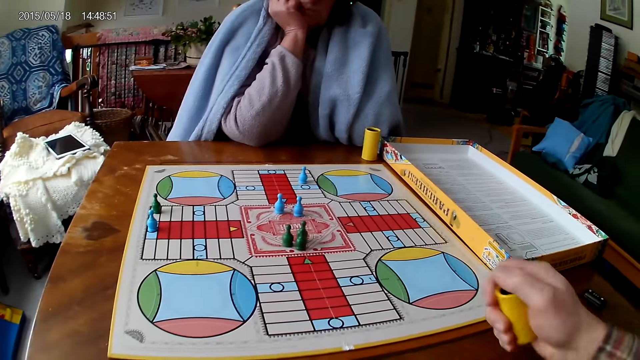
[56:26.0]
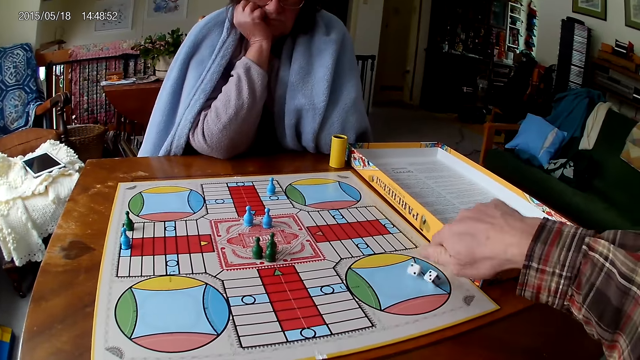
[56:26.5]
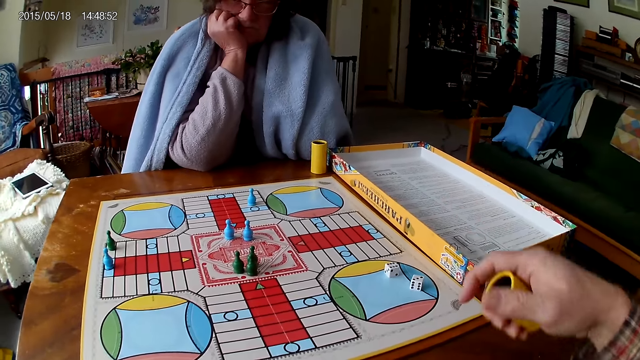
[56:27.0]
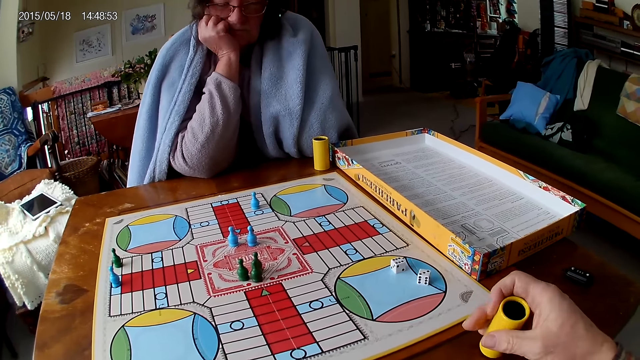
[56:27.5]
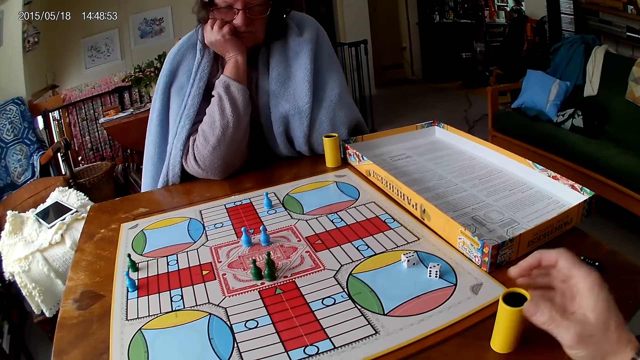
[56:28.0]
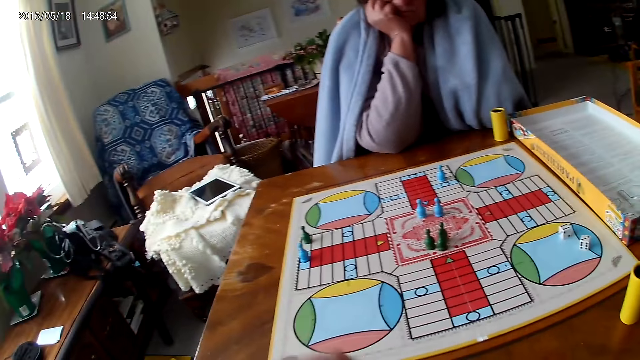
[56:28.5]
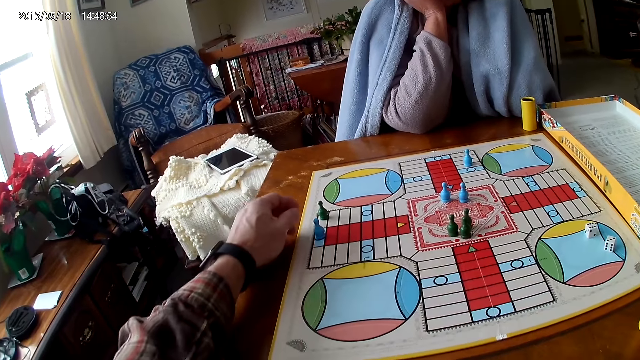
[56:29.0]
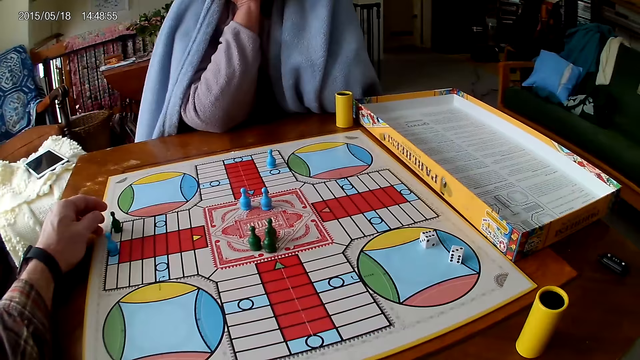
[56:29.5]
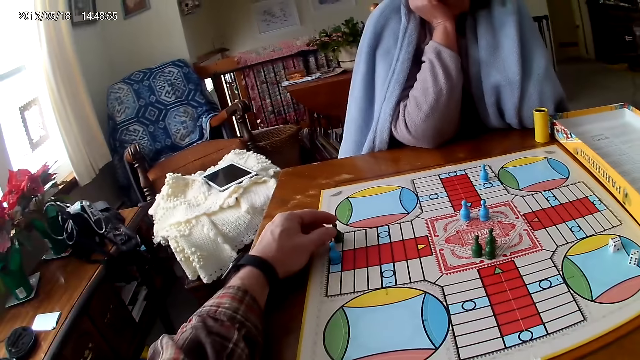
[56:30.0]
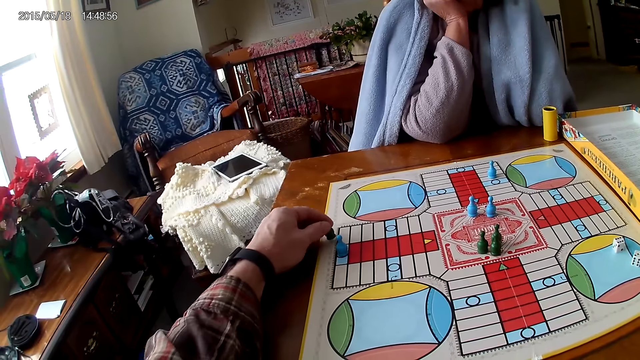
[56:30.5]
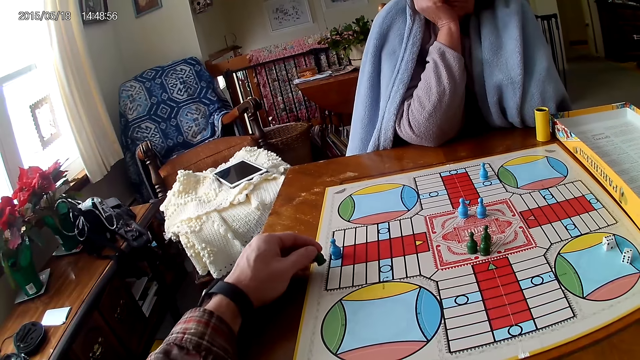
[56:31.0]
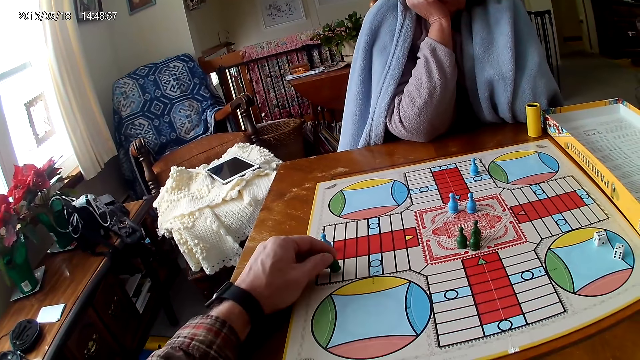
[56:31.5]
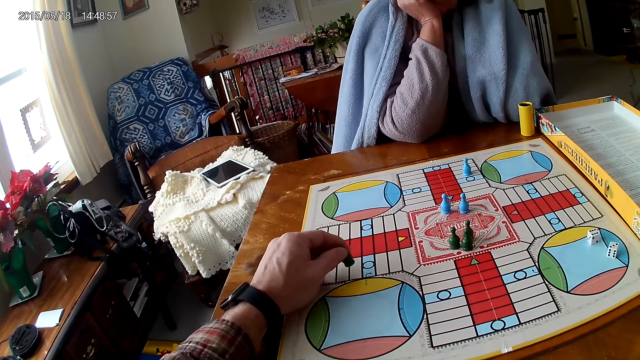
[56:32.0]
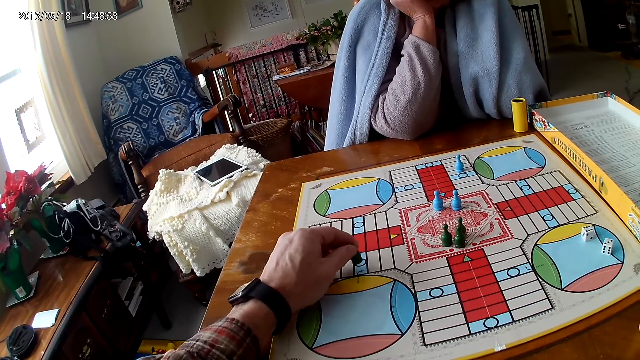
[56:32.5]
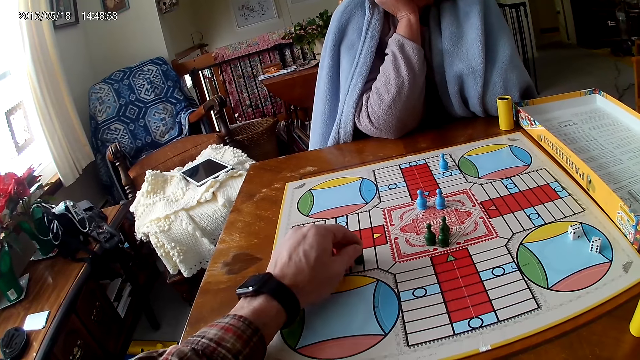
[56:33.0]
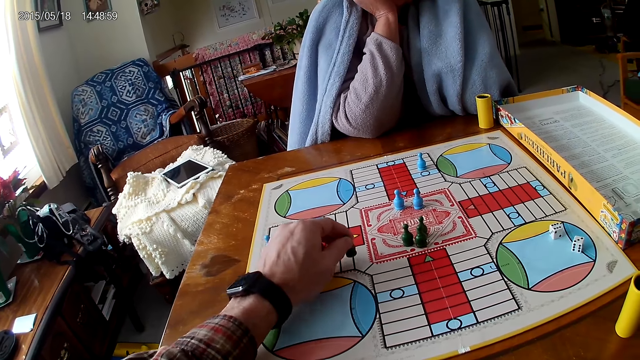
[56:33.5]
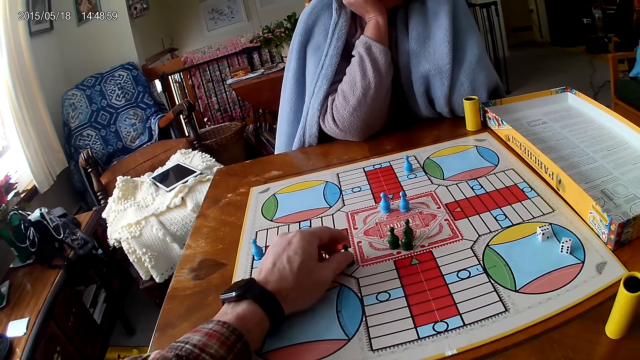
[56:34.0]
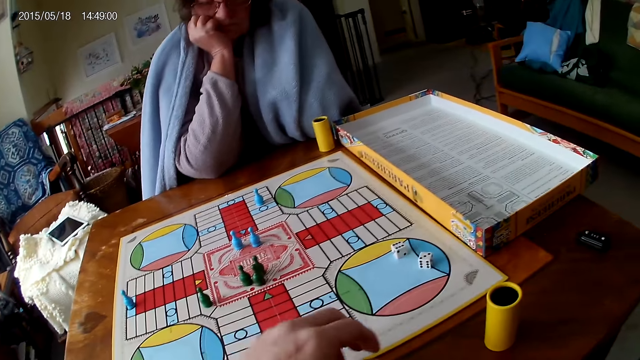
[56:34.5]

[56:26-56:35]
The camera wearer shakes the dice cup in his right hand. He pours the dice in the dice cup on the ludo game with his right hand. He drops the dice cup on the table with his right hand. He moves the pawn. He picks up the ludo token on the ludo game with his left hand. He counts the tiles on the ludo game on the table with ludo tokens in his left hand.

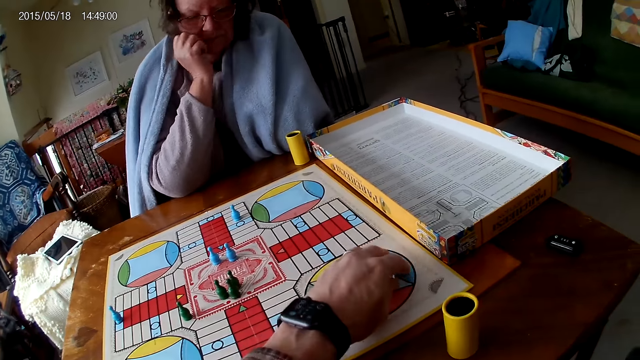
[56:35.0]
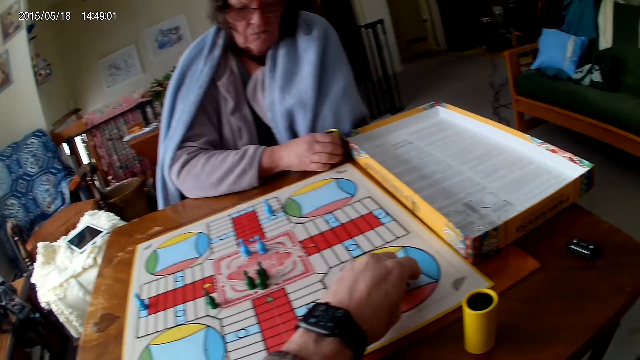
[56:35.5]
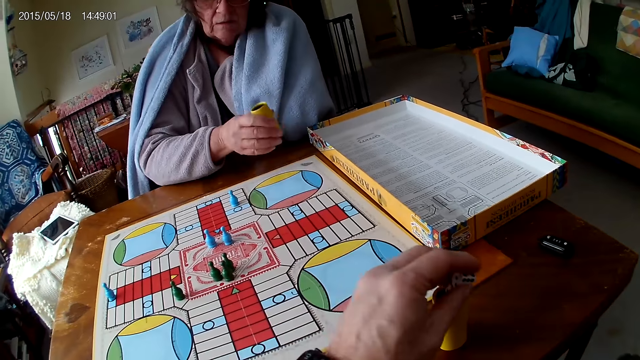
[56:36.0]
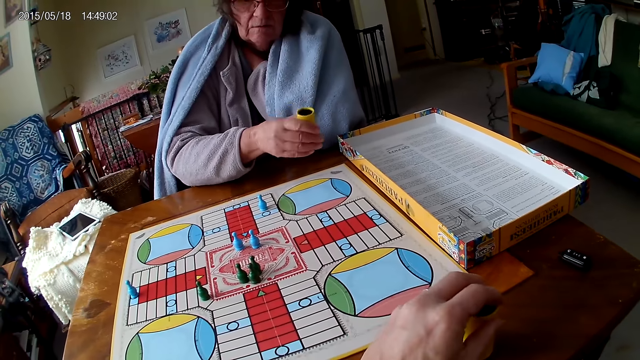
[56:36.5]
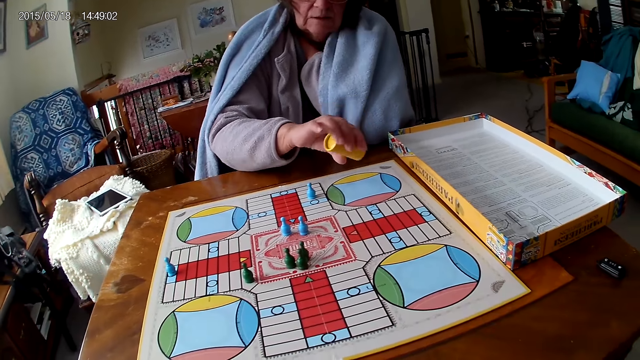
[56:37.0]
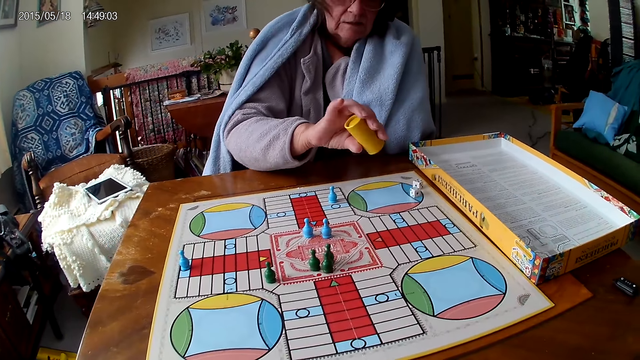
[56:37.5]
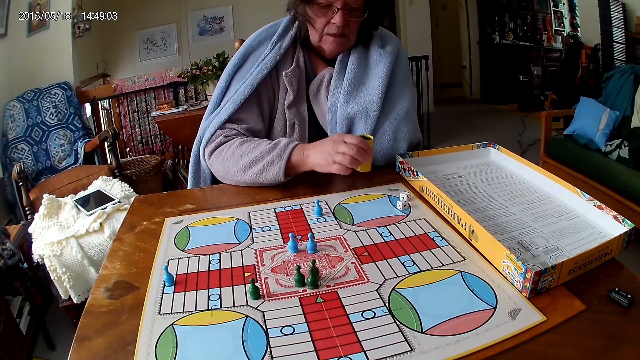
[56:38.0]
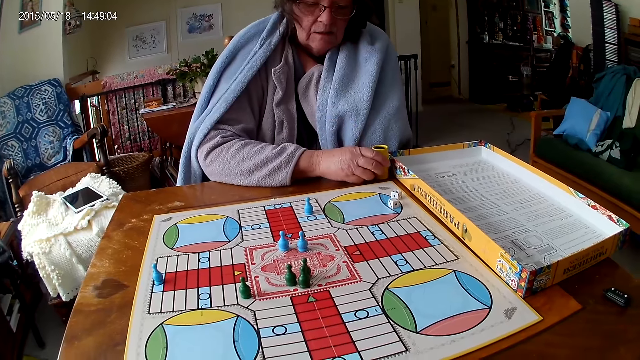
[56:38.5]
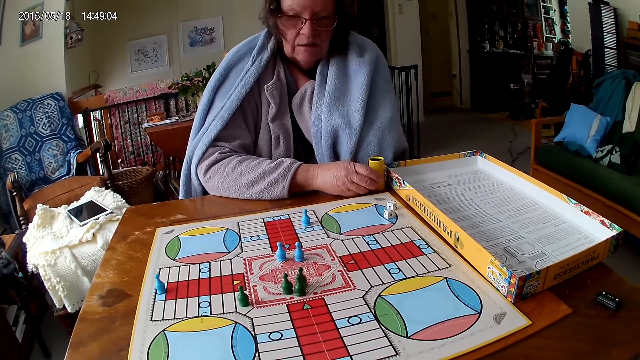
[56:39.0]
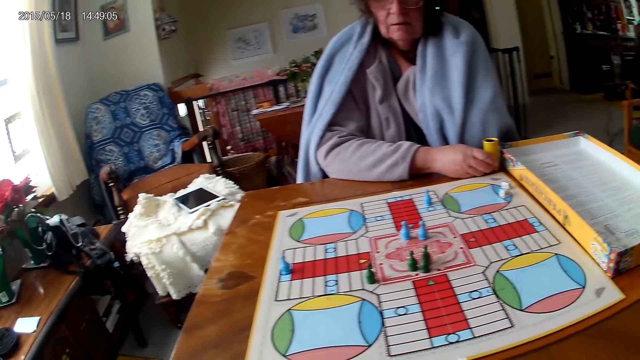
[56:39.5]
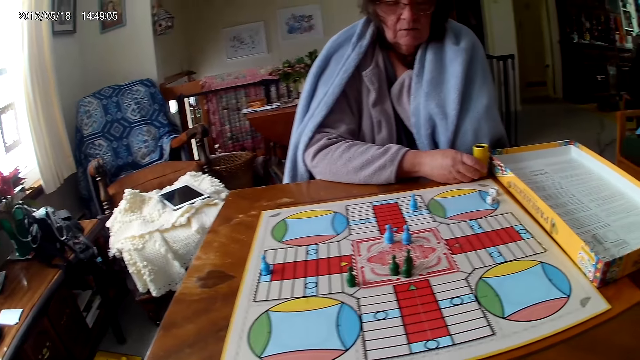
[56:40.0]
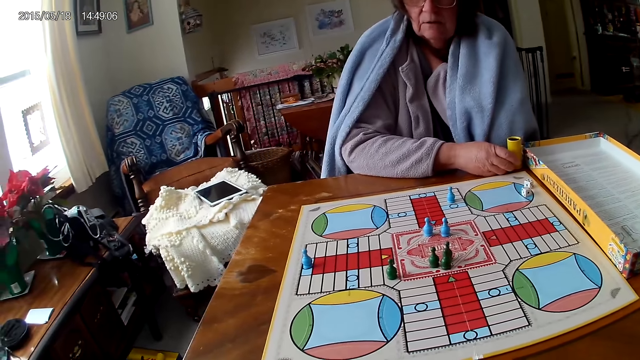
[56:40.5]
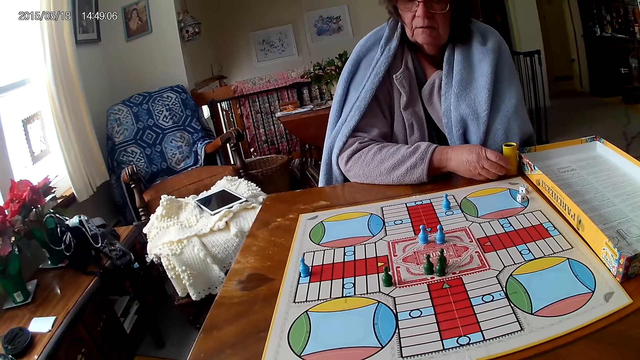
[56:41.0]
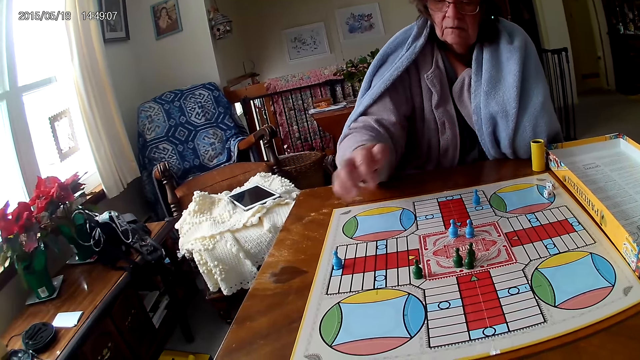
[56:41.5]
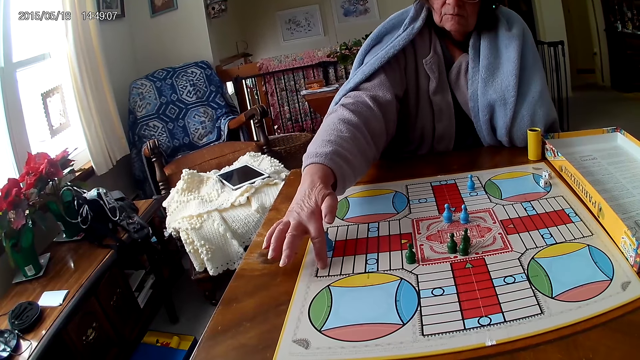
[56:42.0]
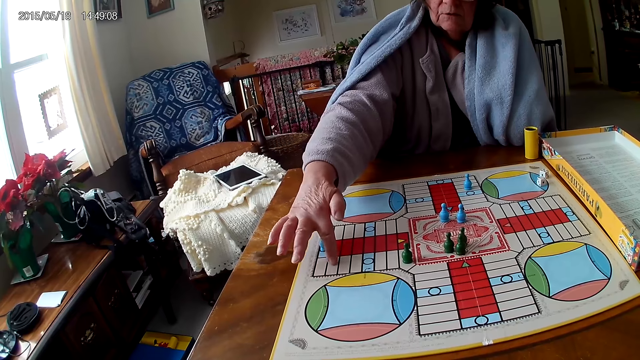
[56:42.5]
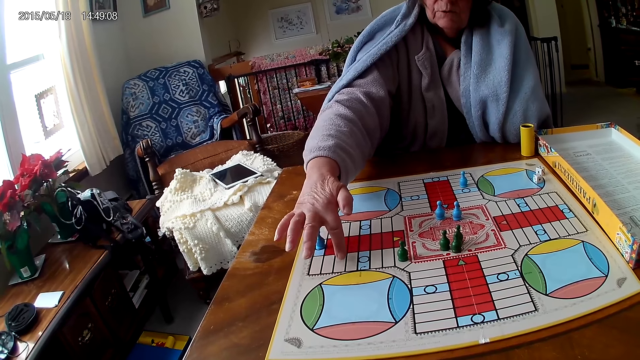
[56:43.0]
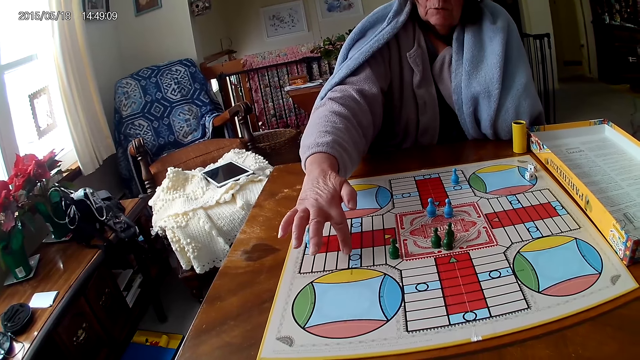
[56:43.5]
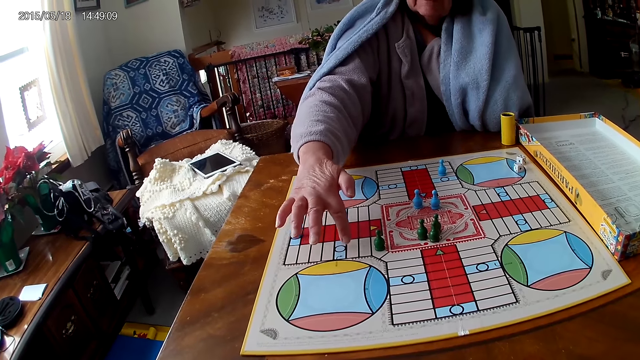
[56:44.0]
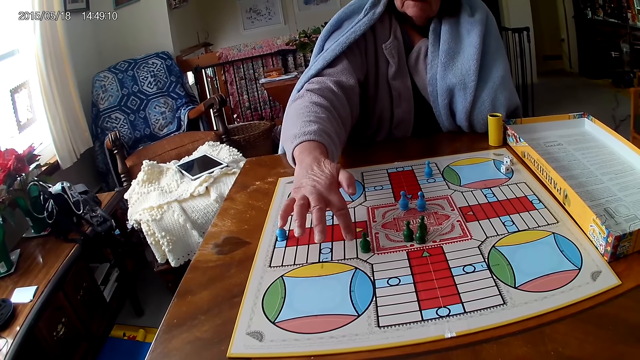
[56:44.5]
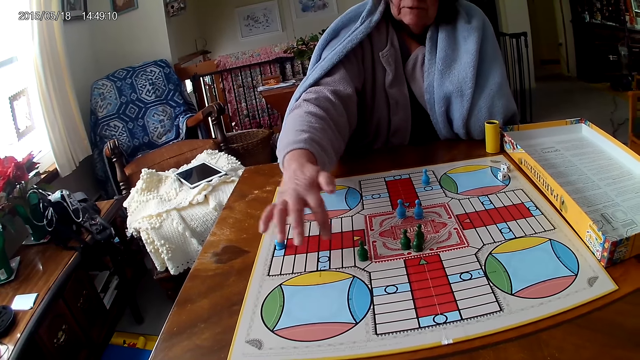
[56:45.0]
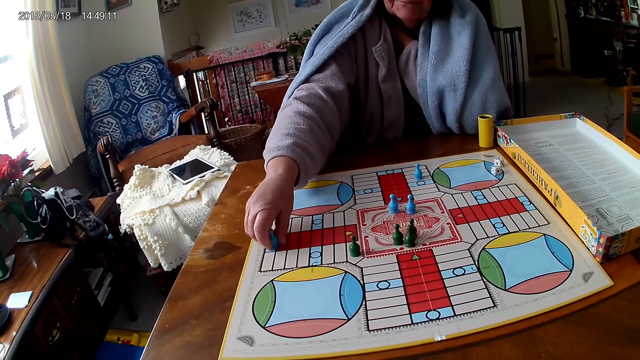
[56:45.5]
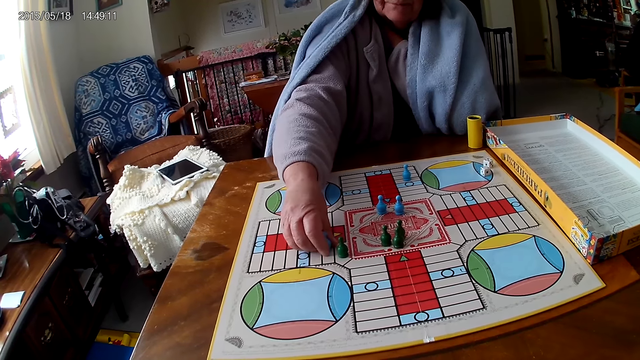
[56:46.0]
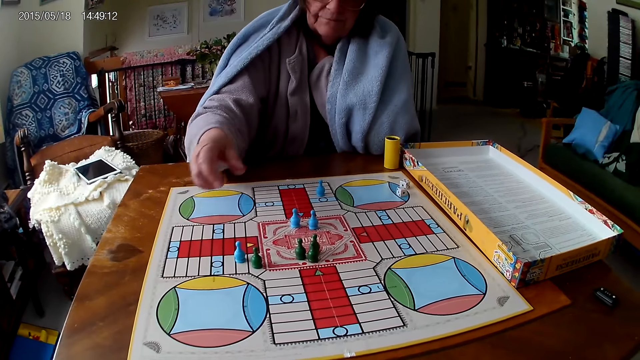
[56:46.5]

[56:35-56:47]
The camera wearer packs the dice on the ludo game with his left hand. A woman picks up the dice cup from the table with her right hand. The camera wearer puts the dice in the dice cup on the table. The woman shakes the dice cup in her right hand, pours the dice in the dice cup on the ludo game with her right hand and drops the dice cup on the table with her right hand. The woman counts the tiles on the ludo game on the table with her right index finger. The woman moves the ludo tokens on the ludo game on the table with her right hand.
